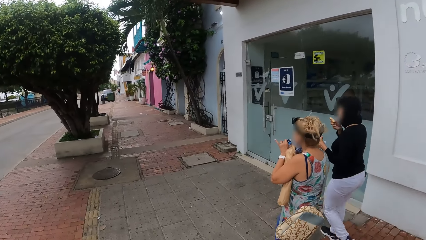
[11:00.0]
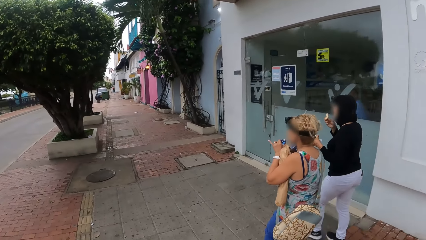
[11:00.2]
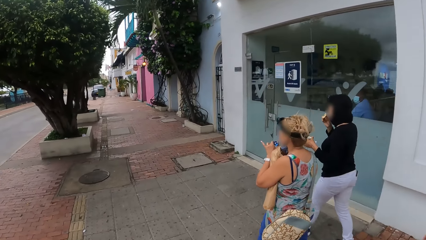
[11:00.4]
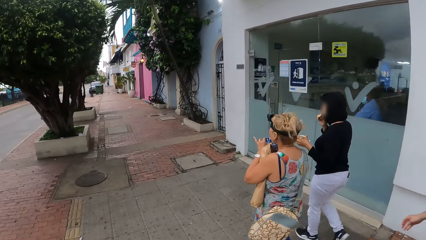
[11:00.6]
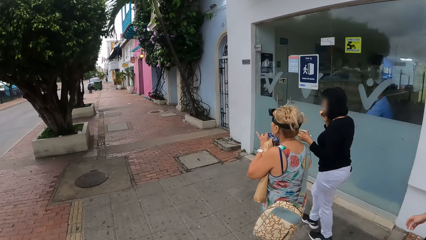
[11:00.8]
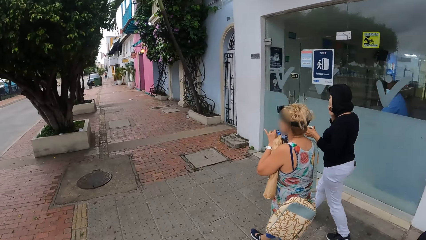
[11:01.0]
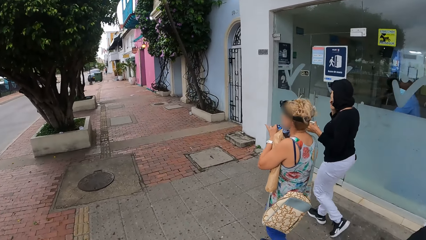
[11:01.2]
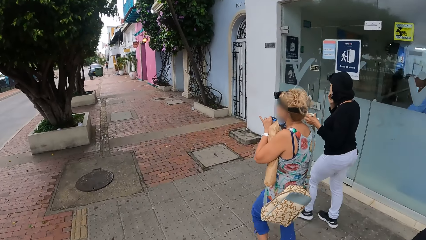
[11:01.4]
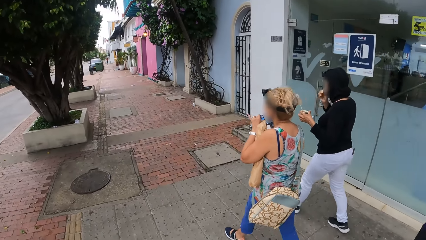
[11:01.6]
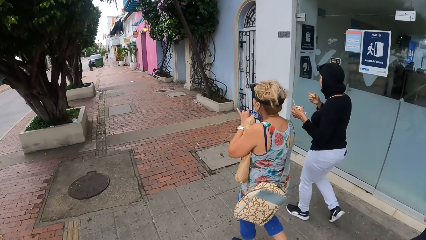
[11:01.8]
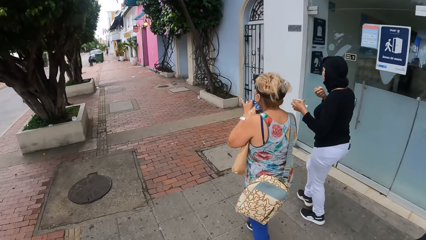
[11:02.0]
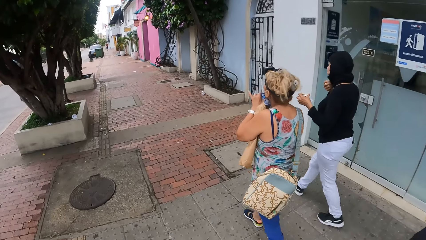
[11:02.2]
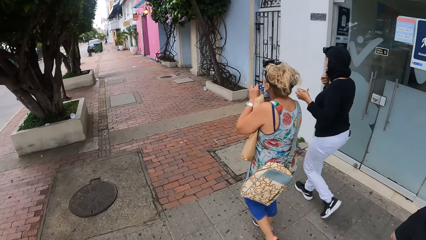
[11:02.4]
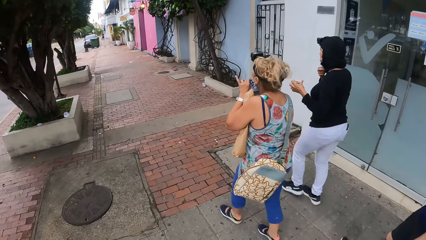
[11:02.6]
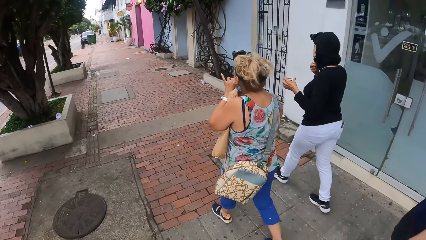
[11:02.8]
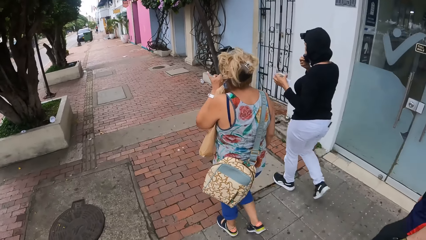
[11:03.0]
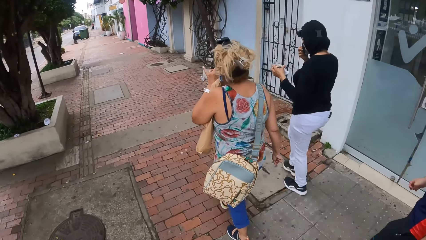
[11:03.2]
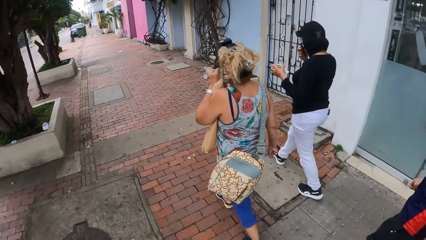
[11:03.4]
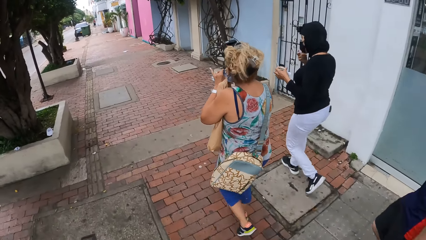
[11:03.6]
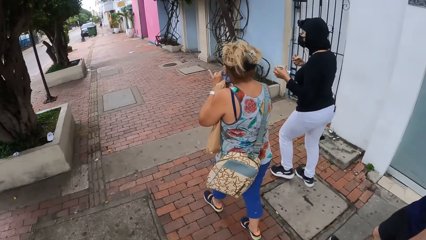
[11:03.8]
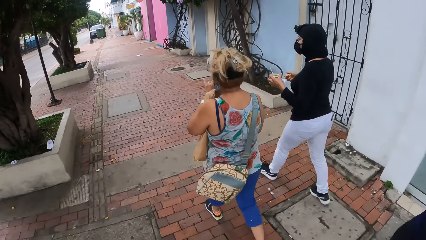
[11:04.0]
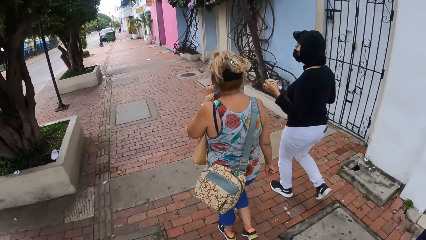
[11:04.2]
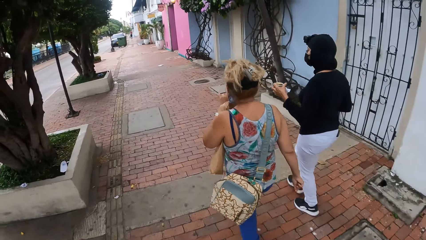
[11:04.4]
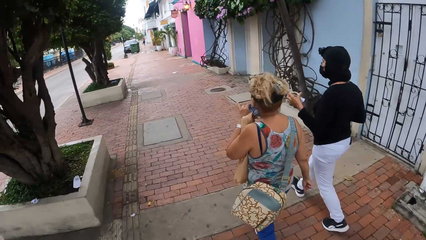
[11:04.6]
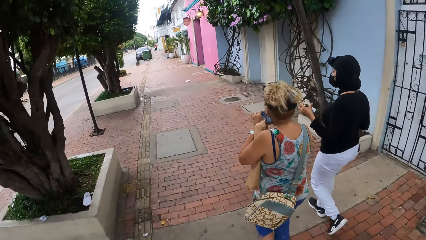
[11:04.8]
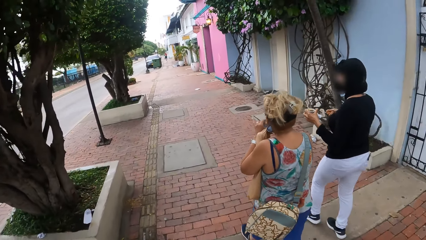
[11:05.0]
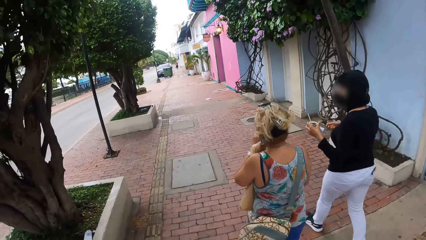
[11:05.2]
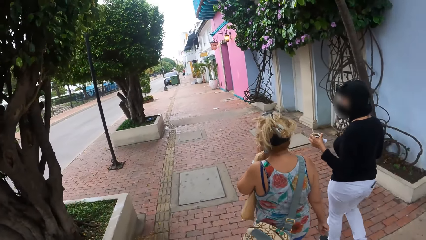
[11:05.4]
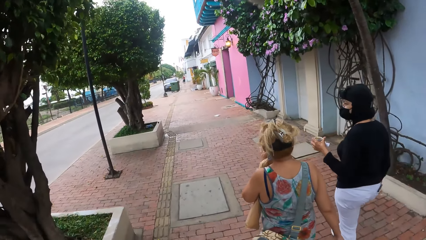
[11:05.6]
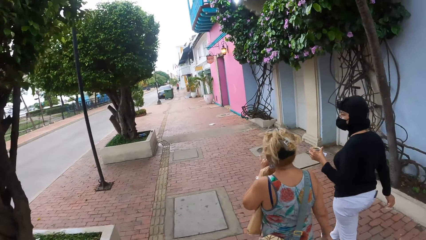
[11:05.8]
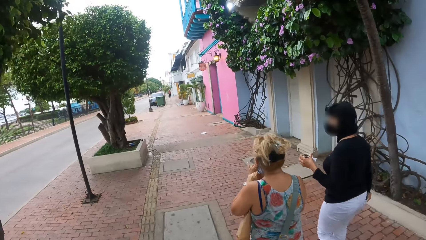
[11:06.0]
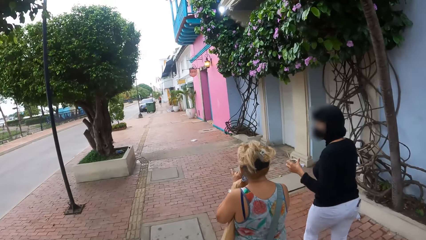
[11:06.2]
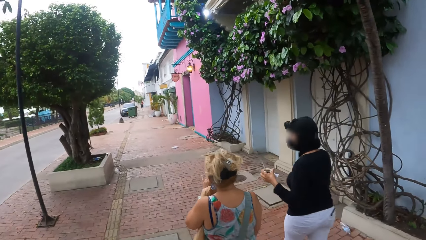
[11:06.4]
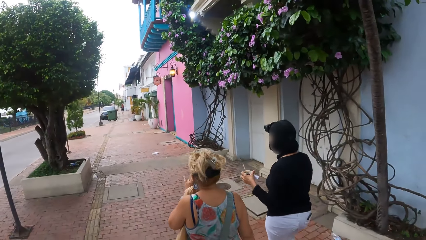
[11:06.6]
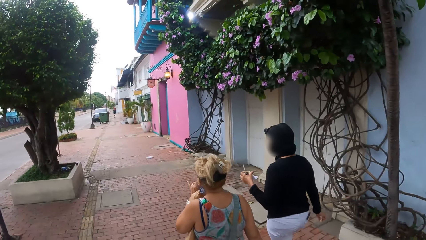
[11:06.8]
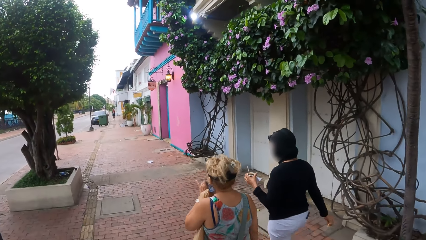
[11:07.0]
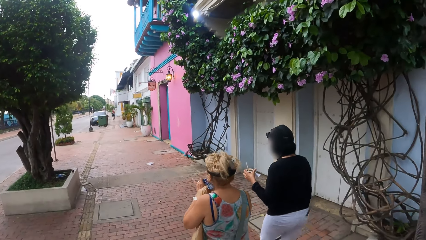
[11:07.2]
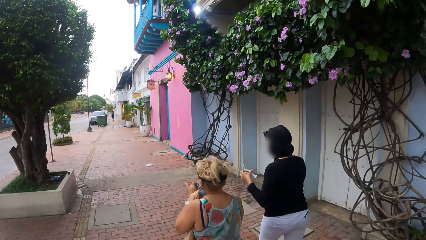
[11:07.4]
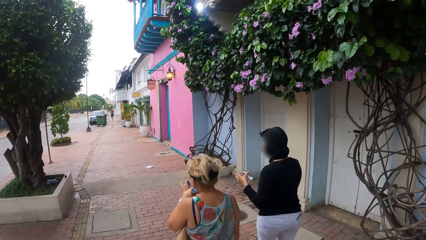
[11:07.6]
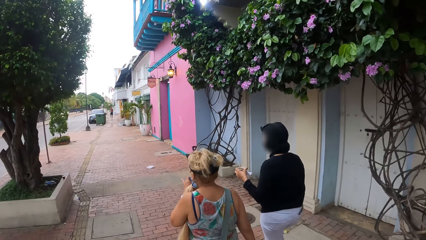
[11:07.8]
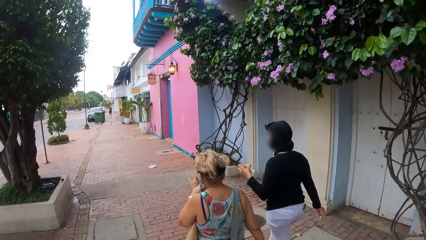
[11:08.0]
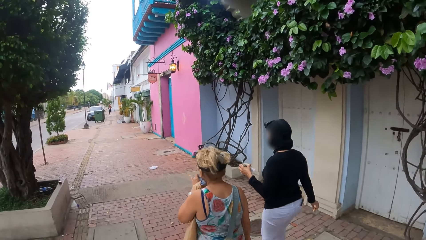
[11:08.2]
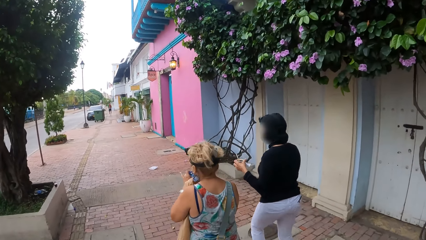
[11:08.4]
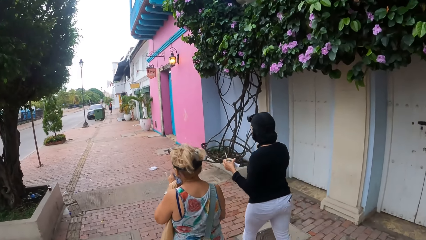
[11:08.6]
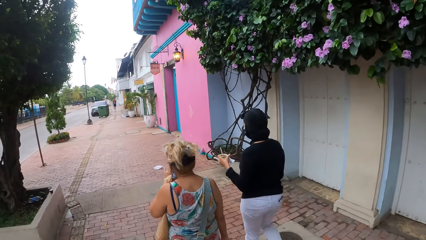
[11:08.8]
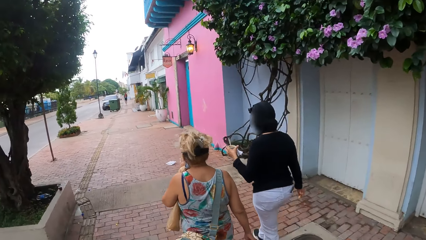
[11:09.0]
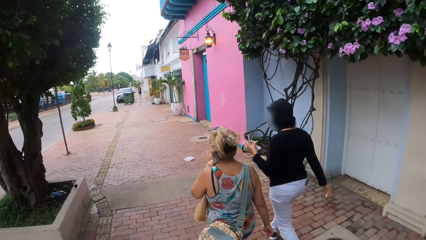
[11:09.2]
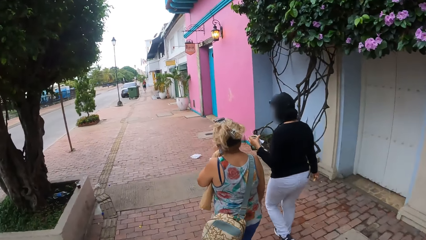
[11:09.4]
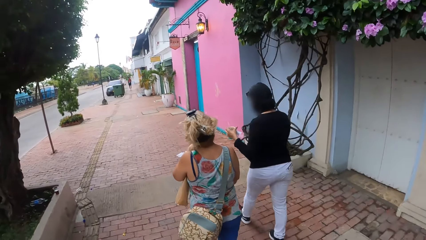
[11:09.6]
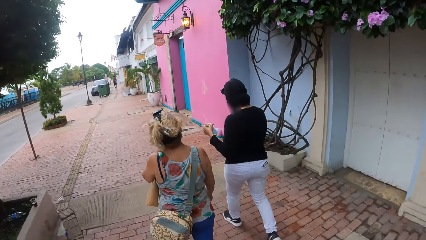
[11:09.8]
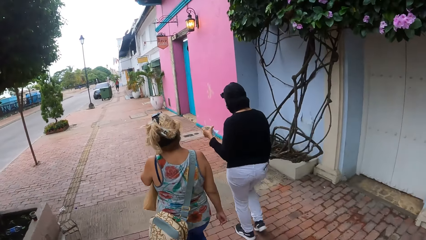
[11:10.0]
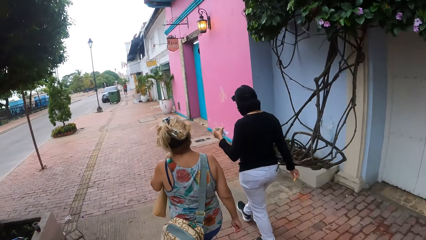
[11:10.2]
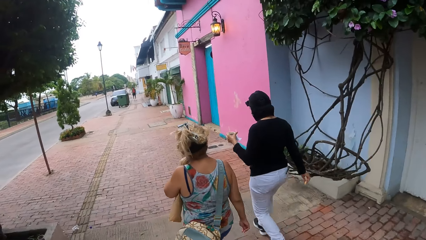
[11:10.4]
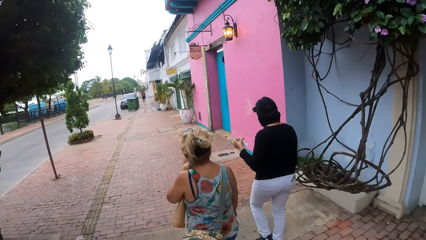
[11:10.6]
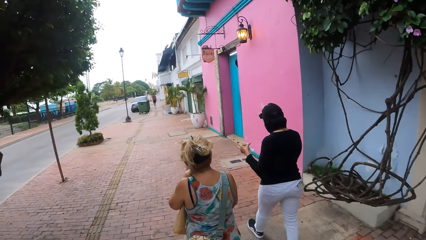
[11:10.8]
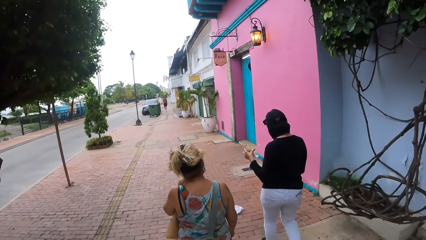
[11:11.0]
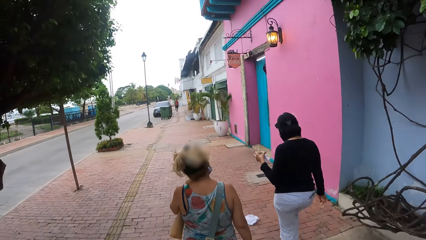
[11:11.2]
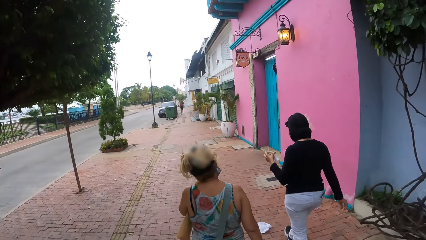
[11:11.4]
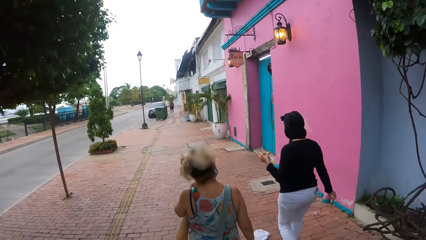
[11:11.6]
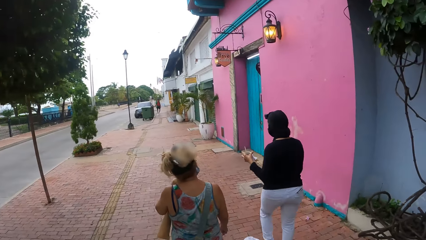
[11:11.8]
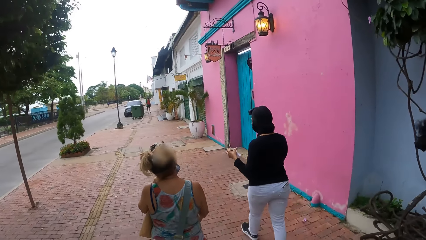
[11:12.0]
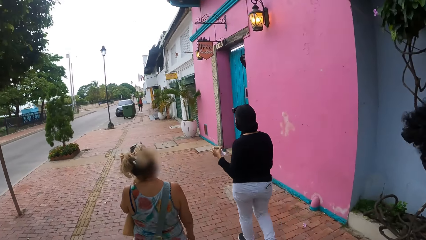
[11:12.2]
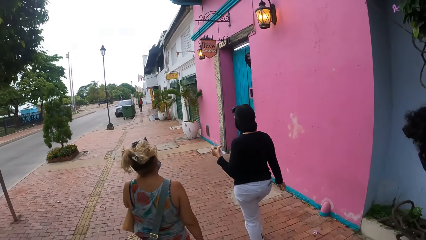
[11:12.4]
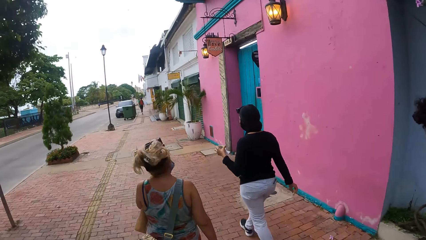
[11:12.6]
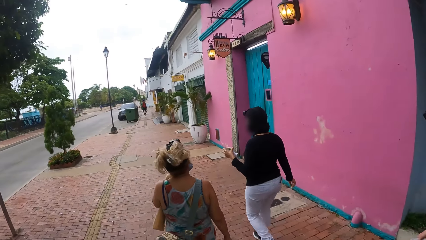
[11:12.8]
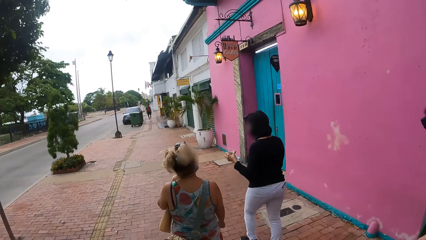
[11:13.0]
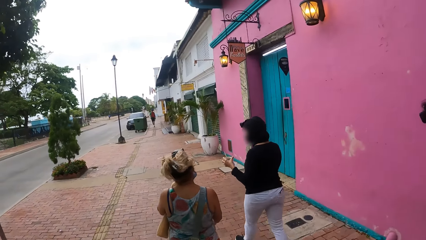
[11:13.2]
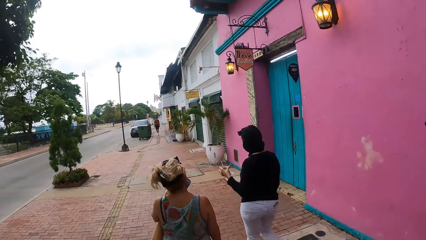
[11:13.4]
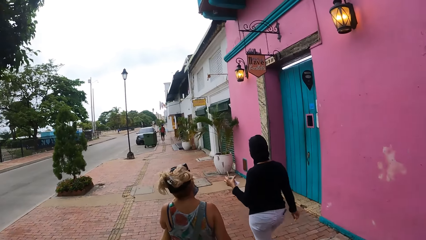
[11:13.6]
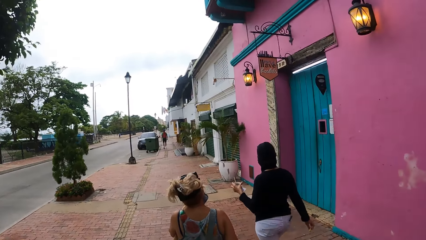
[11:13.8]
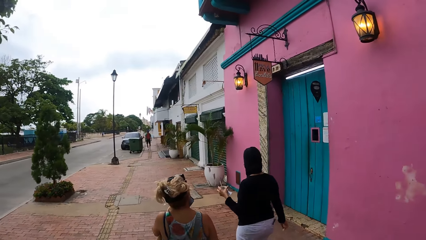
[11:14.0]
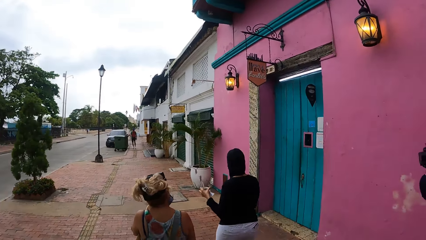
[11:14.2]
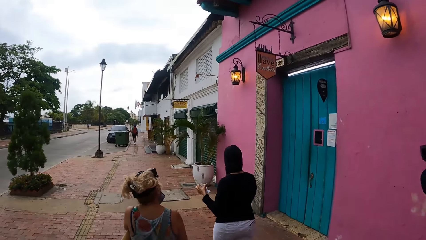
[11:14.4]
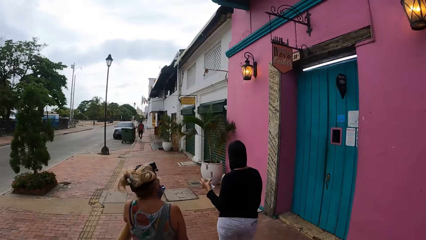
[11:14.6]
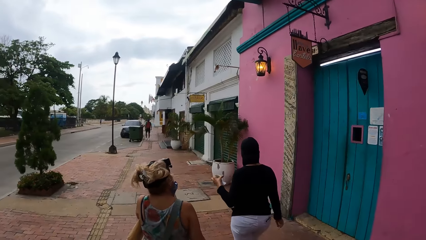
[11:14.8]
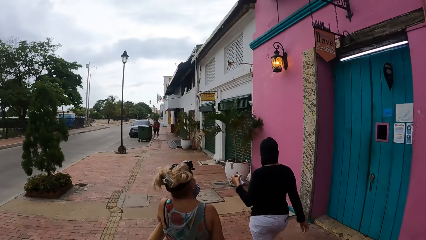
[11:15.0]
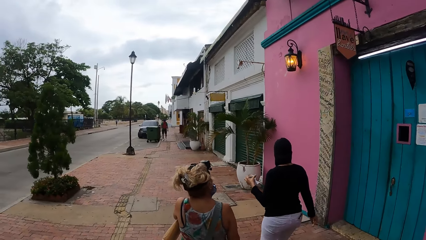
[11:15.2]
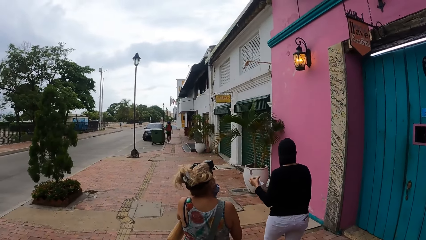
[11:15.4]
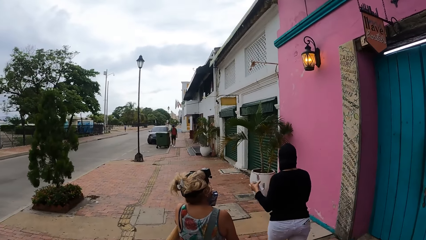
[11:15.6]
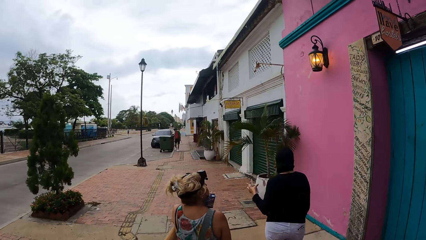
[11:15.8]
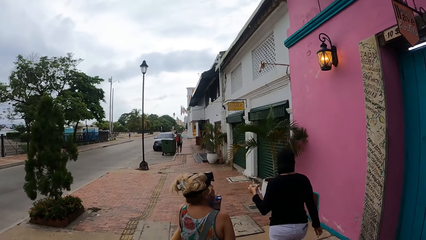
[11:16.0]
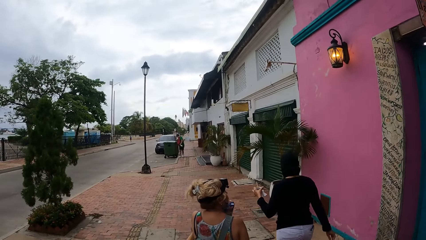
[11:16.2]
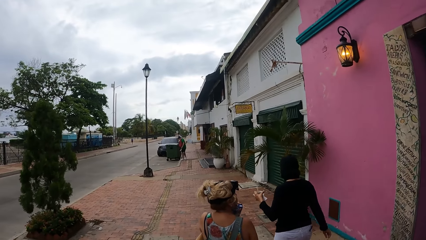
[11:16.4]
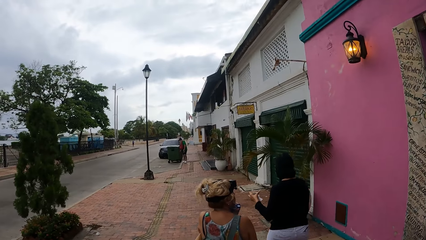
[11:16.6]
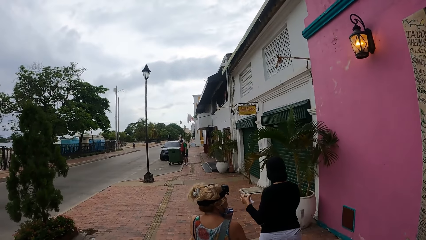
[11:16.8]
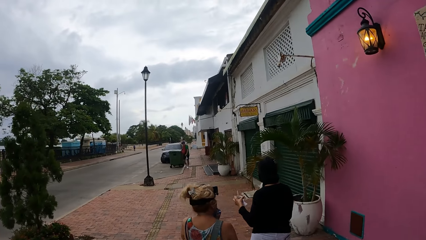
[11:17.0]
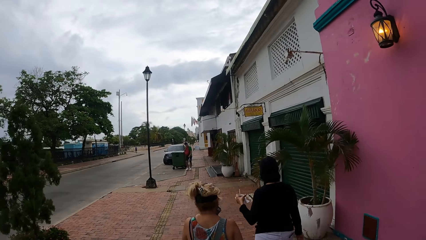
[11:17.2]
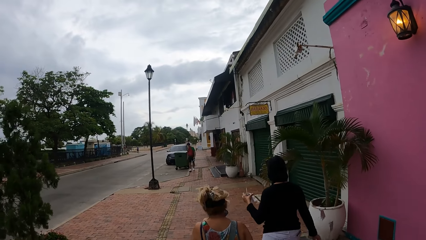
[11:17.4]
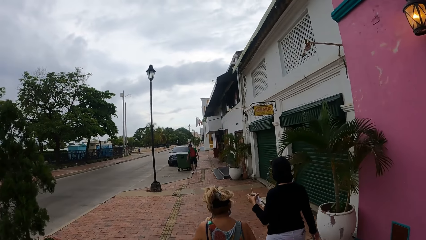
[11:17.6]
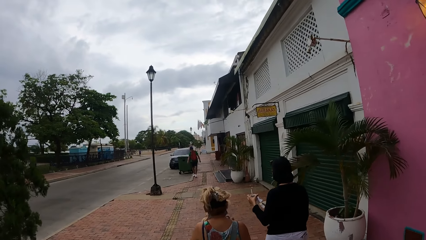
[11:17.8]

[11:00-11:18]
People walk down the road. Women walk along the road. The people walk down the road. The women walk along the road. The people walk down the road. The women walk along the road.
